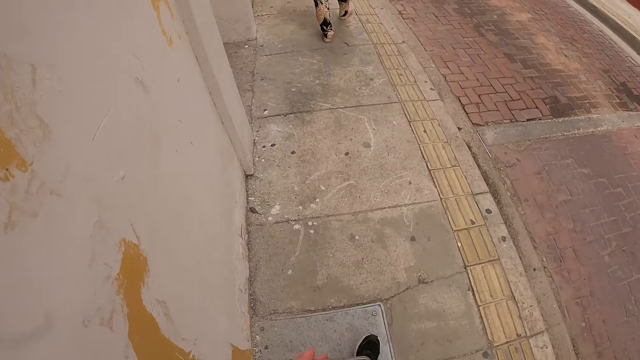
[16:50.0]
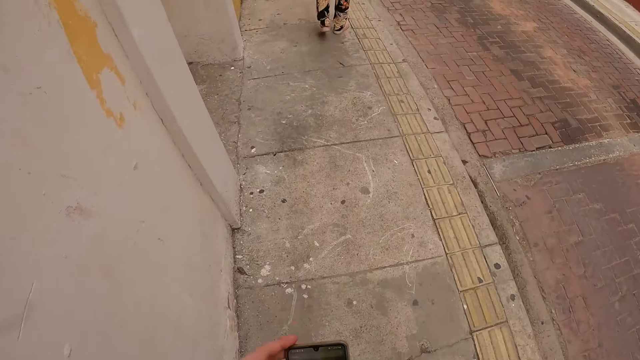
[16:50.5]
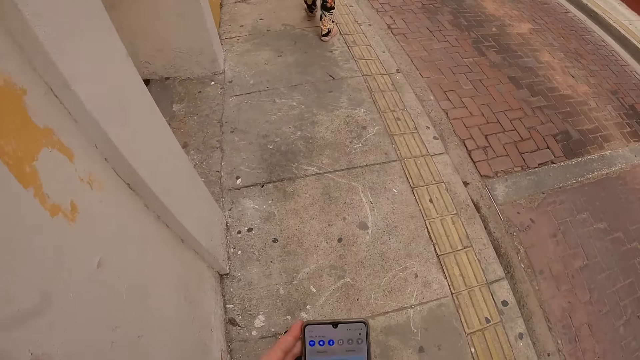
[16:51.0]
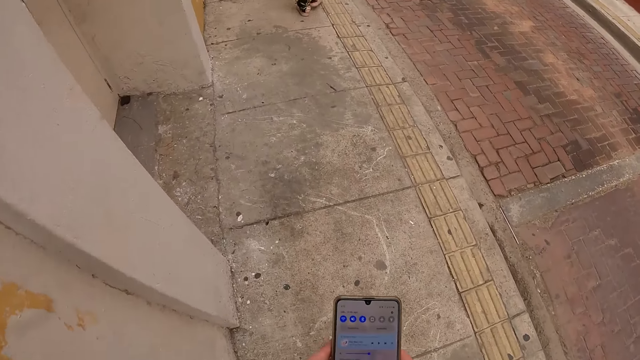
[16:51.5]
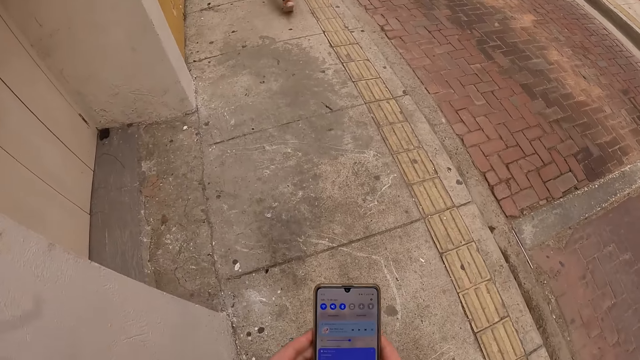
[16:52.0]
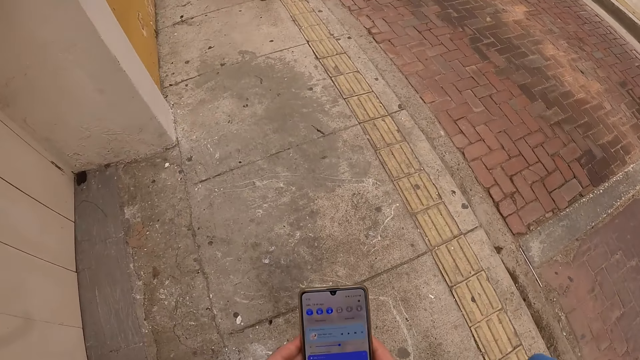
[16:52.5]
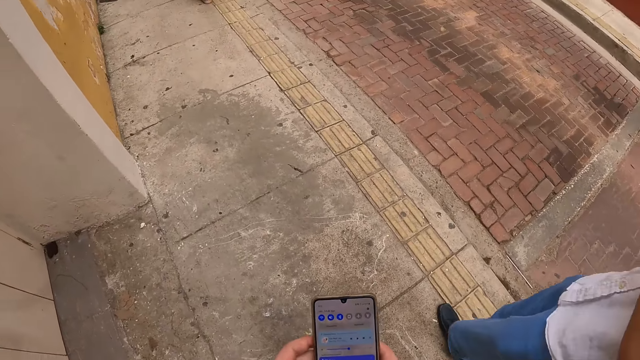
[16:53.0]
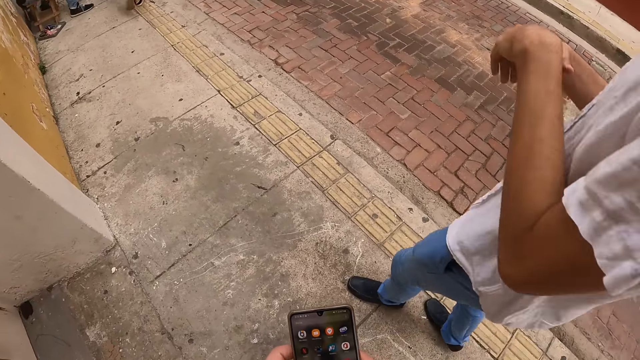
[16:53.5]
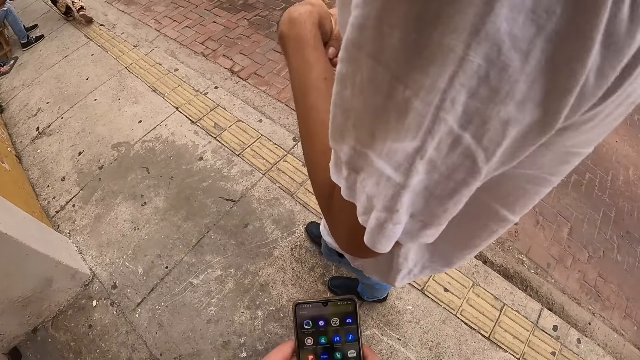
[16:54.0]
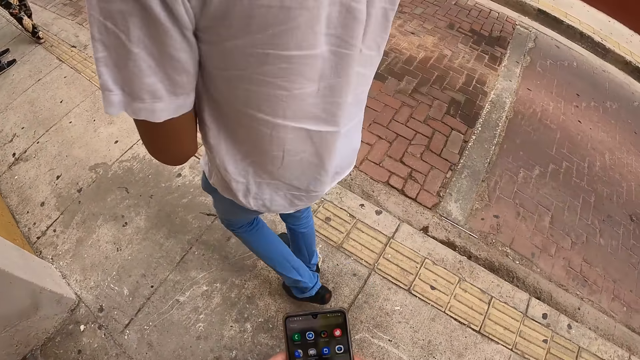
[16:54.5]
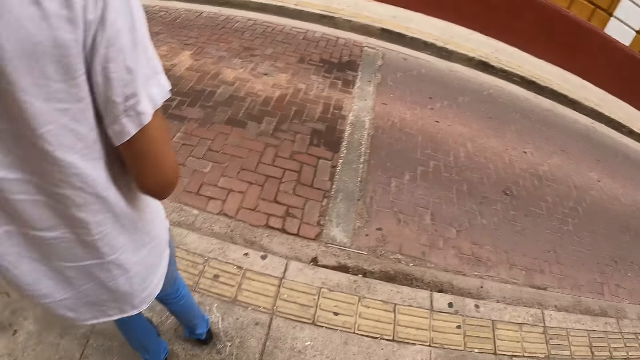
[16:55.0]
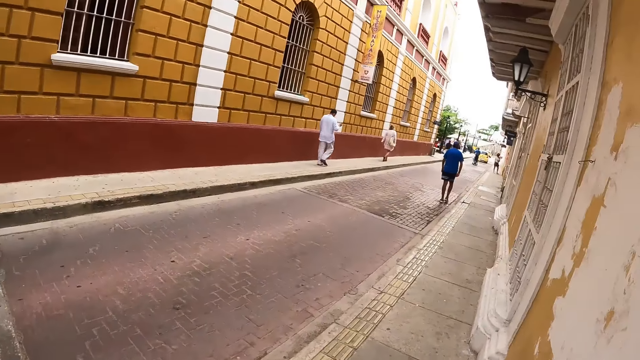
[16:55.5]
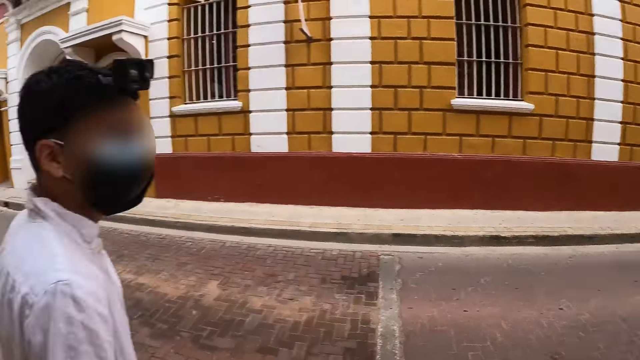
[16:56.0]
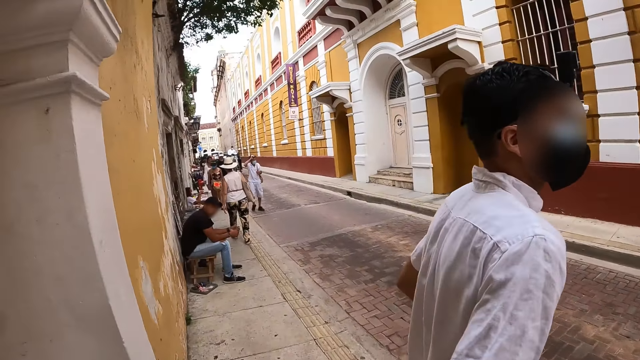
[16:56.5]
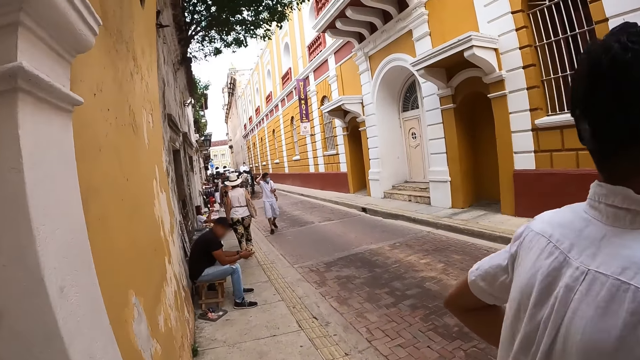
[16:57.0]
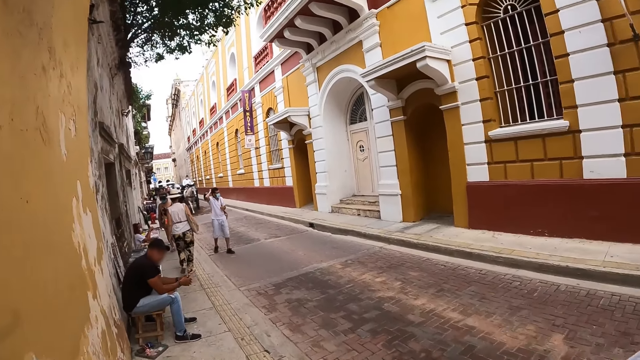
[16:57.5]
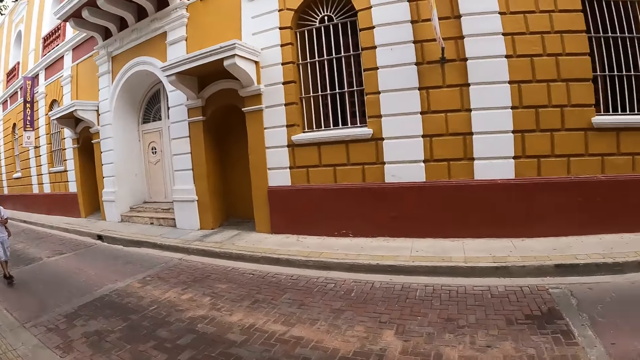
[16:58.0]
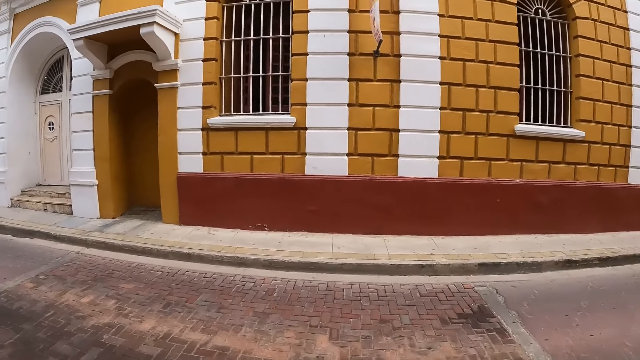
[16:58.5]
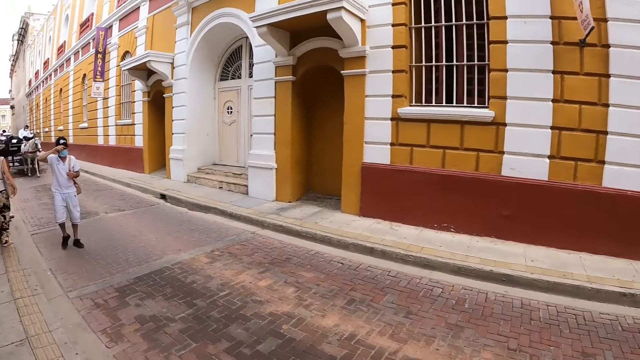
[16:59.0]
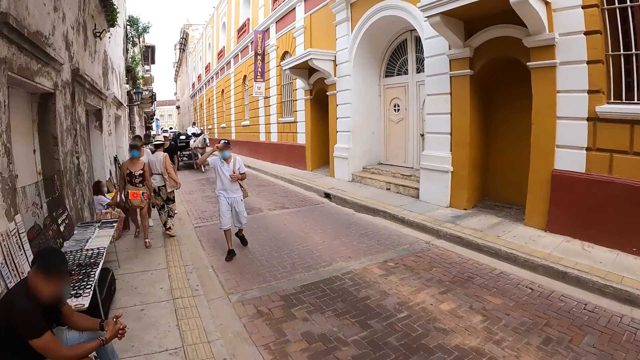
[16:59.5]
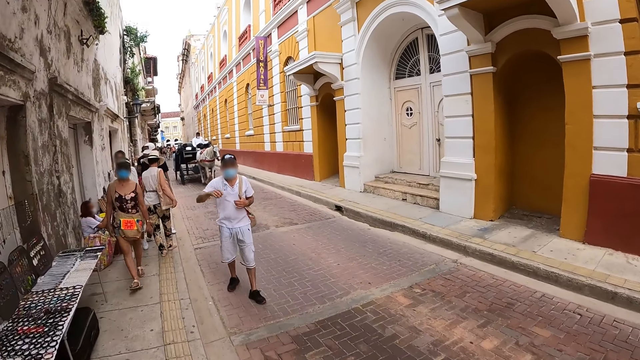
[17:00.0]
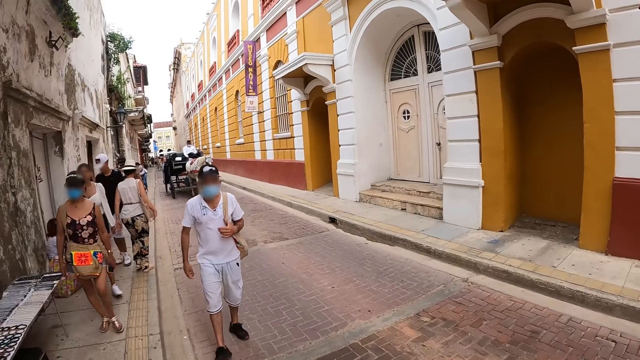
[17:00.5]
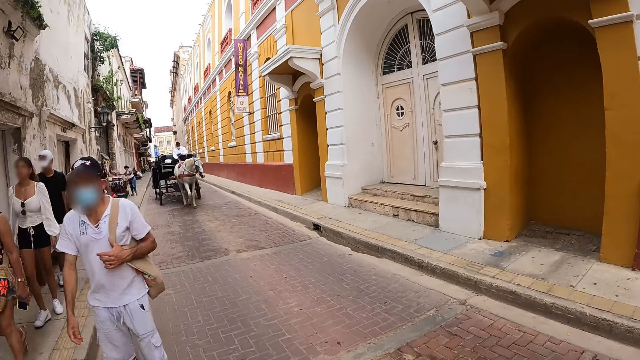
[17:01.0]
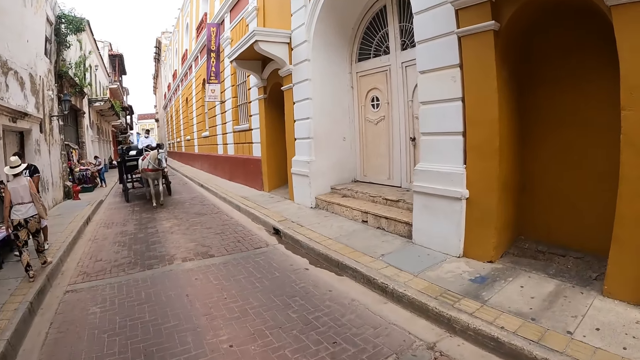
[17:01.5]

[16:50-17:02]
The camera wearer operates a mobile phone with both hands. They look at the phone and scroll the phone.

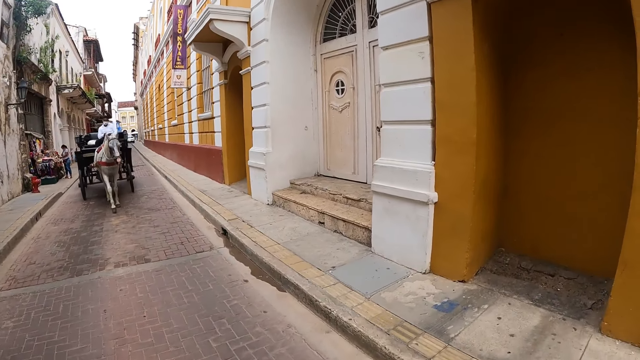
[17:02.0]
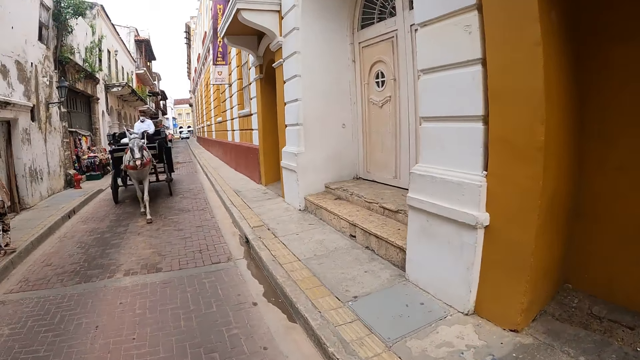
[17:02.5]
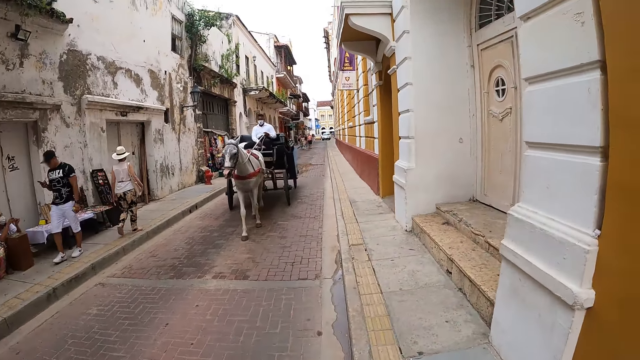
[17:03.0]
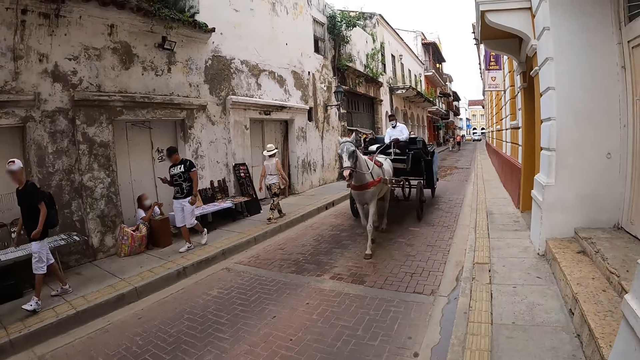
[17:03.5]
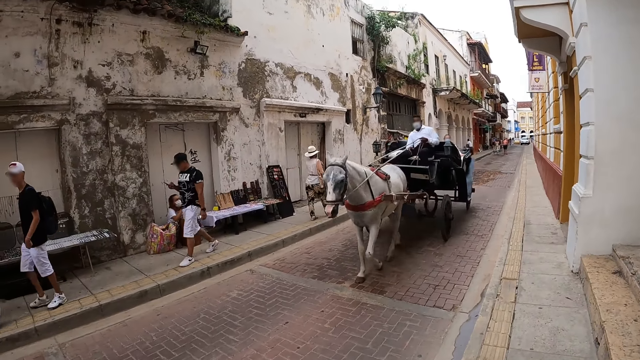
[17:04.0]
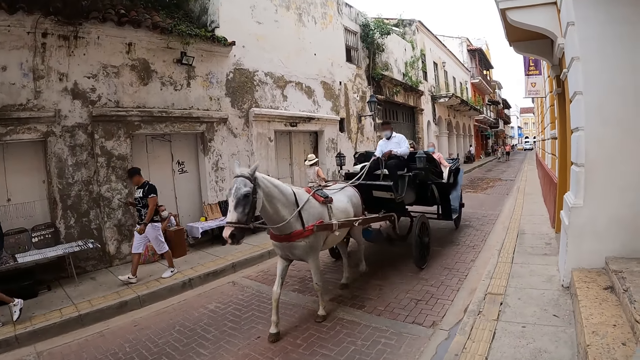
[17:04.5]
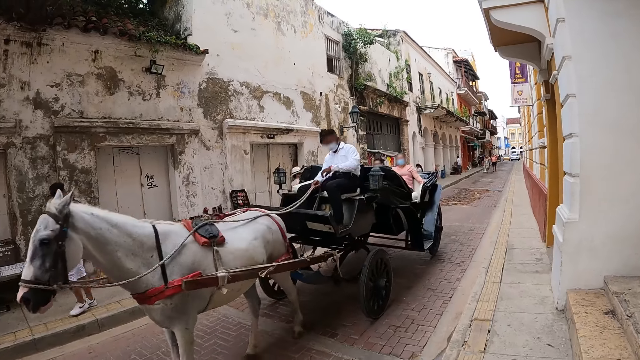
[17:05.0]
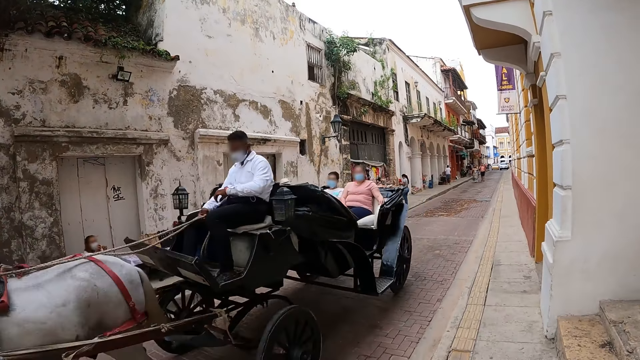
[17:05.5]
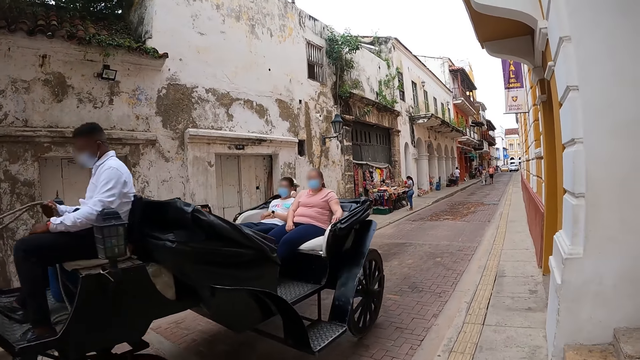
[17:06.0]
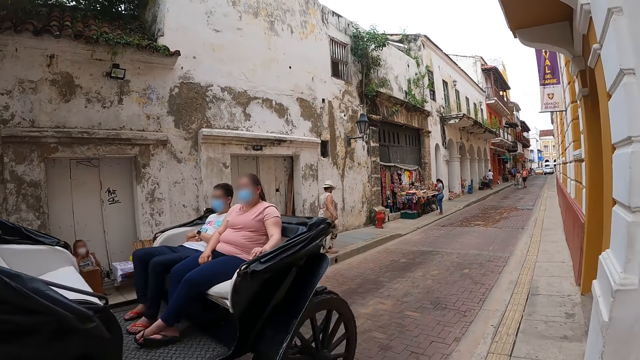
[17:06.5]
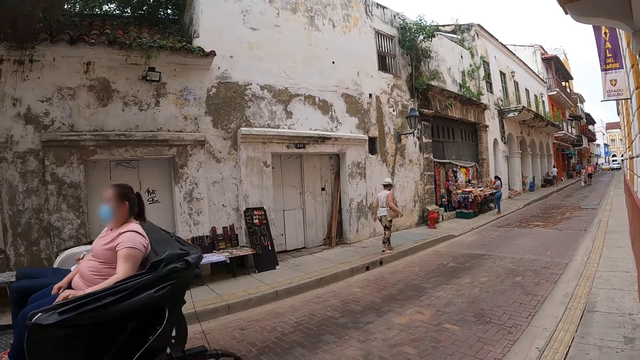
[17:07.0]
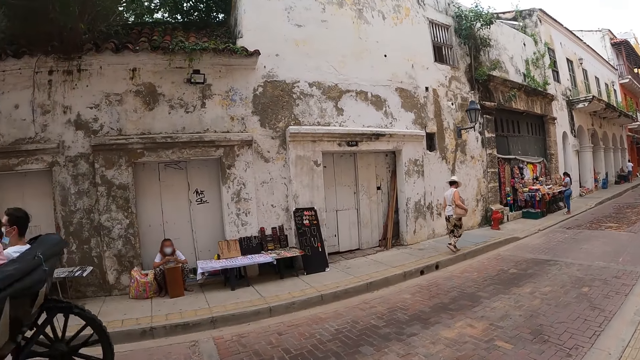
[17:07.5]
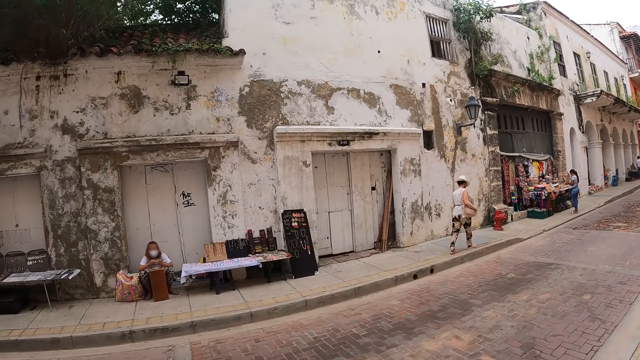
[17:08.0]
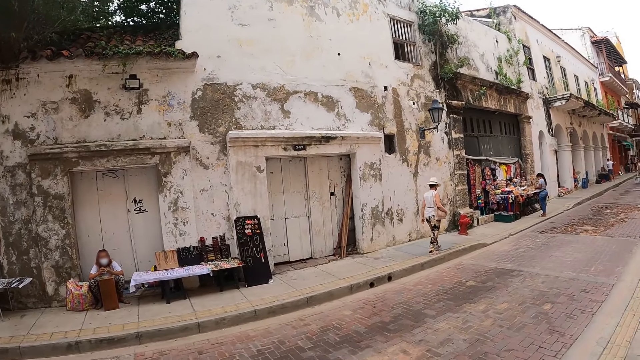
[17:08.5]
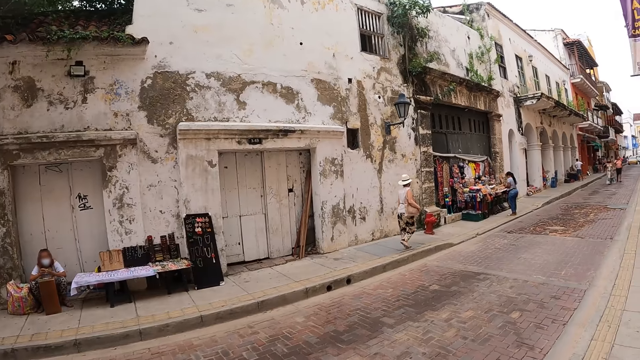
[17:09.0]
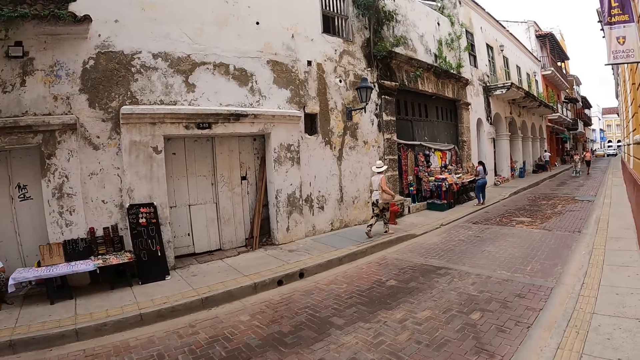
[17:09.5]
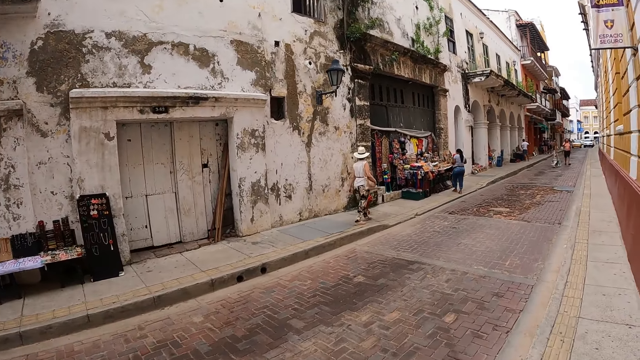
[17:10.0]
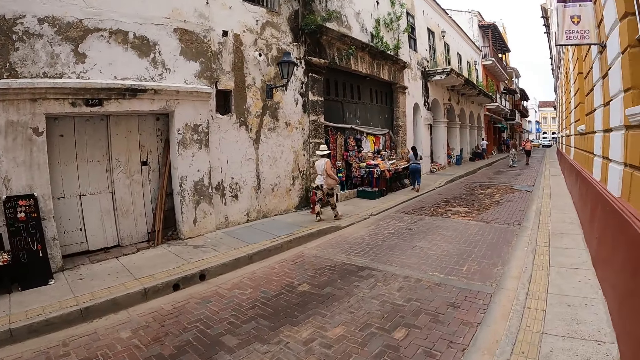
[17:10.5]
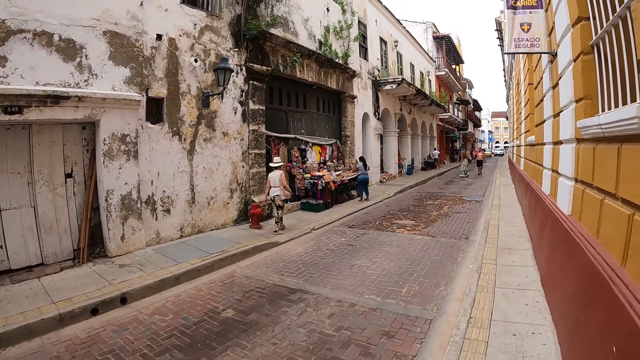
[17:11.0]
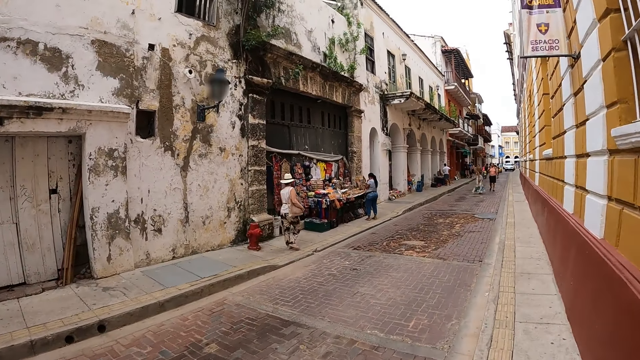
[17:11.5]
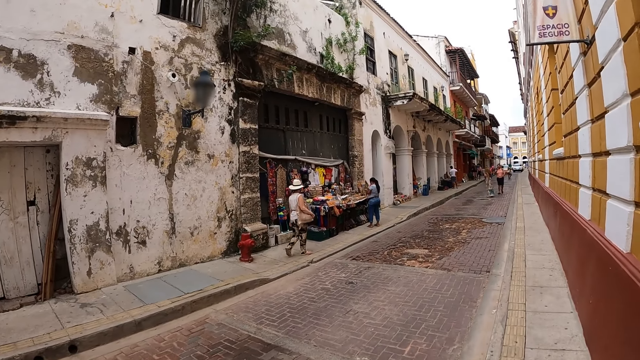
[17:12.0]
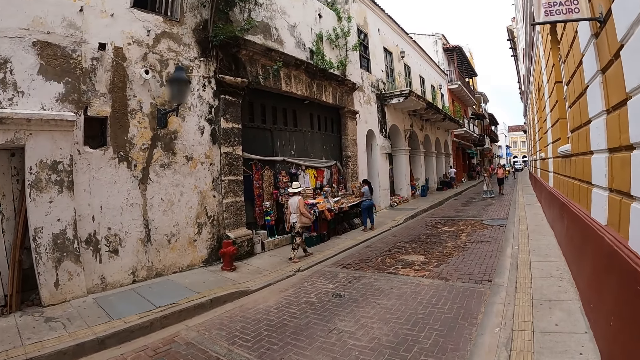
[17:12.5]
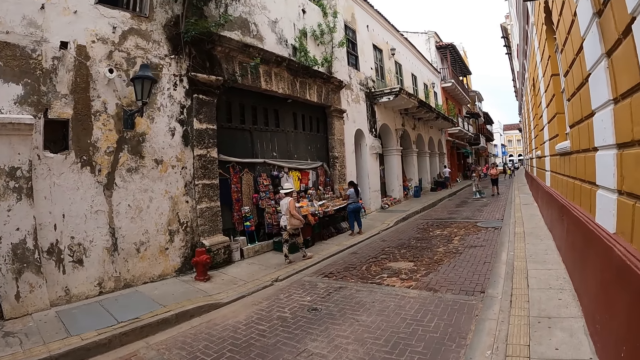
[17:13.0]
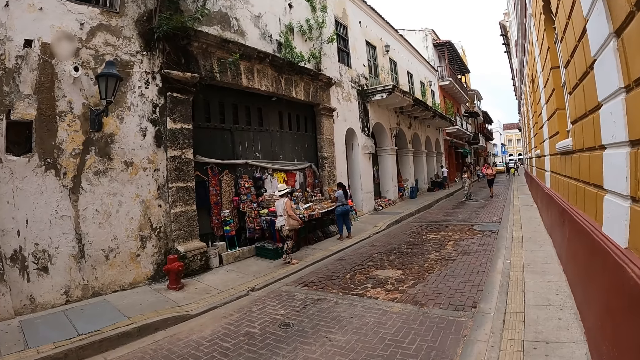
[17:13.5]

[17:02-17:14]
A black horse carriage drives past the camera wearer.
